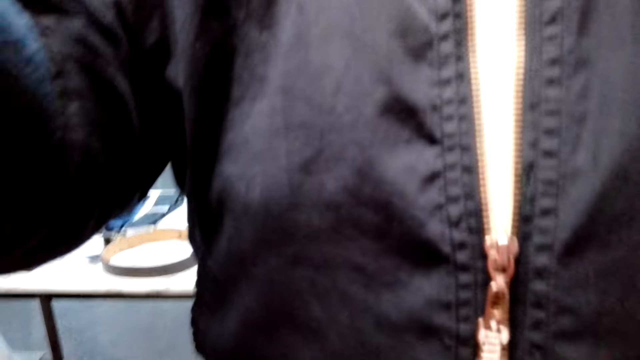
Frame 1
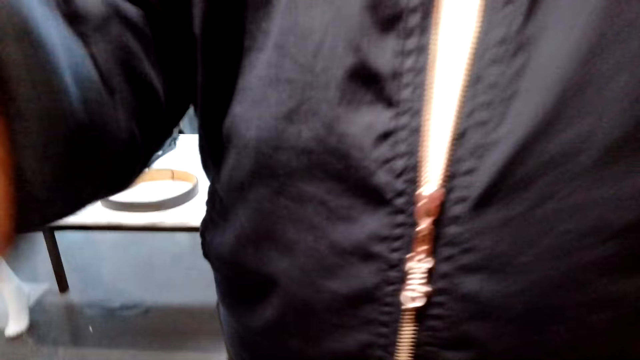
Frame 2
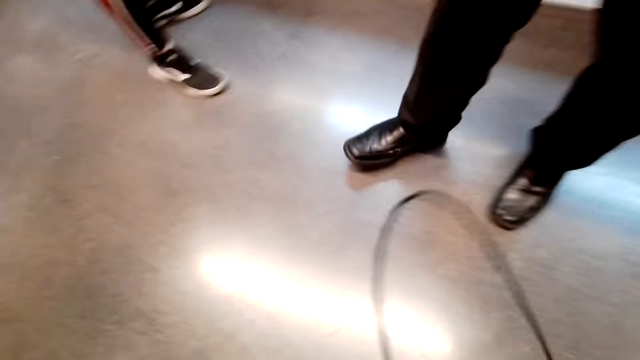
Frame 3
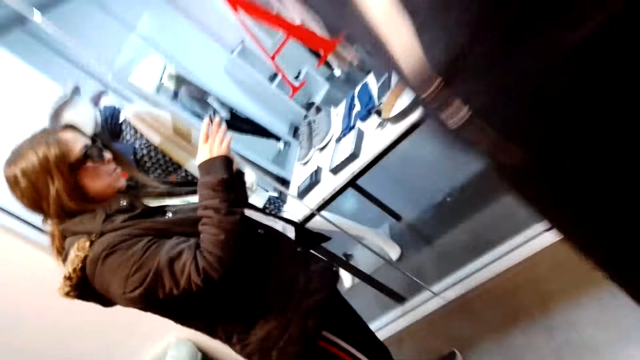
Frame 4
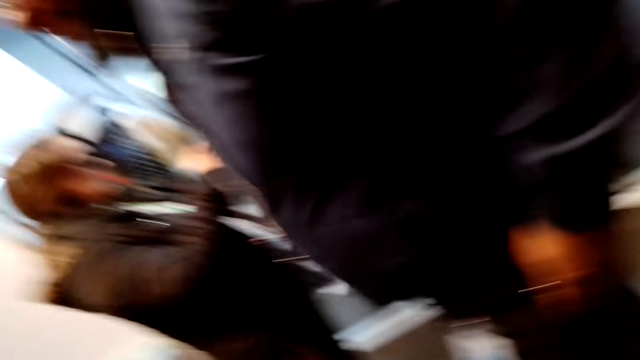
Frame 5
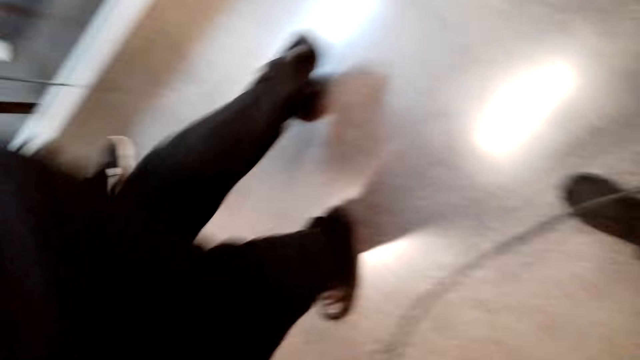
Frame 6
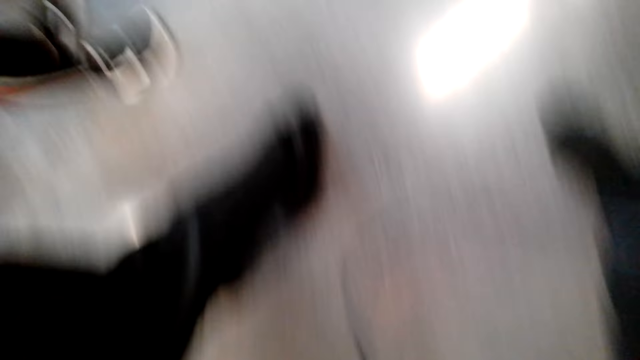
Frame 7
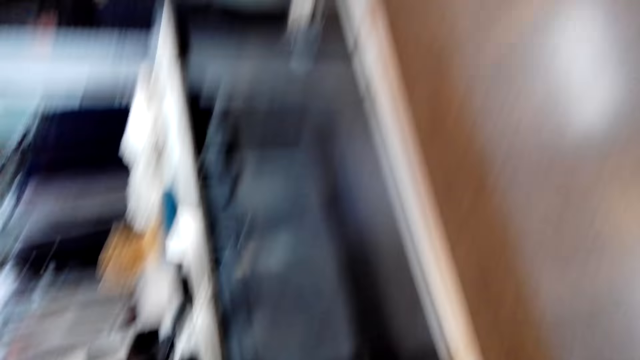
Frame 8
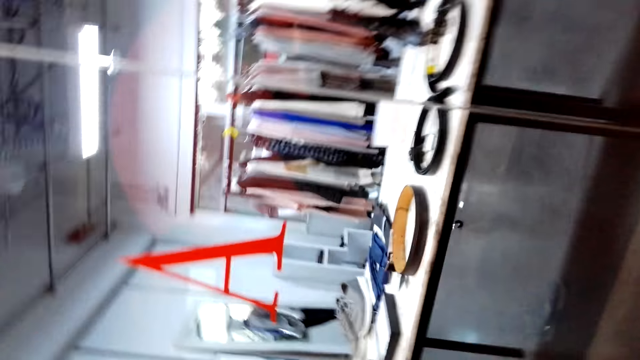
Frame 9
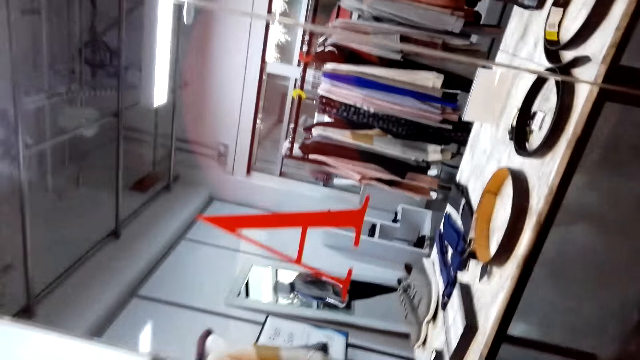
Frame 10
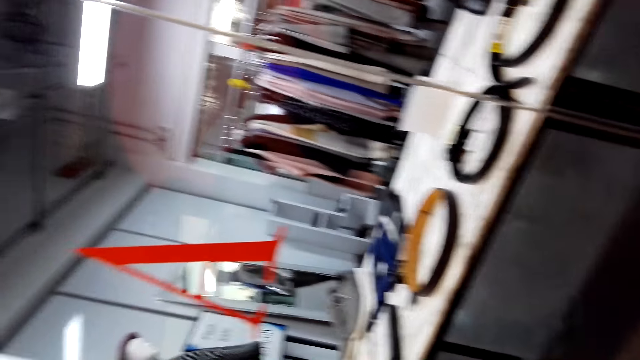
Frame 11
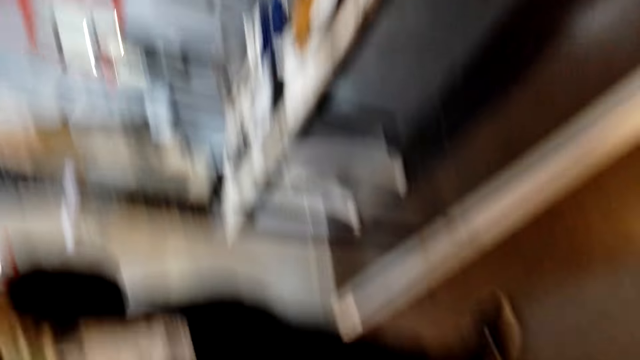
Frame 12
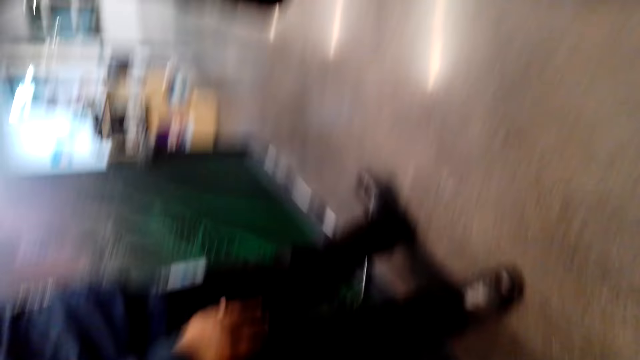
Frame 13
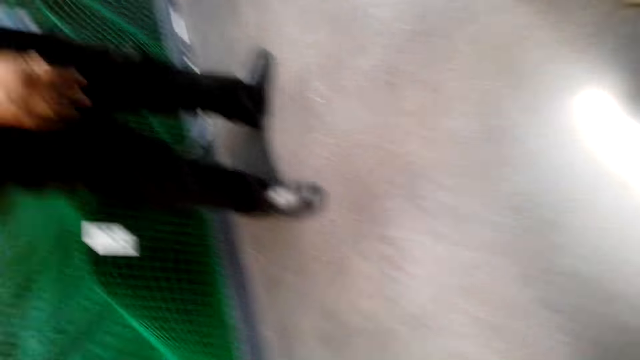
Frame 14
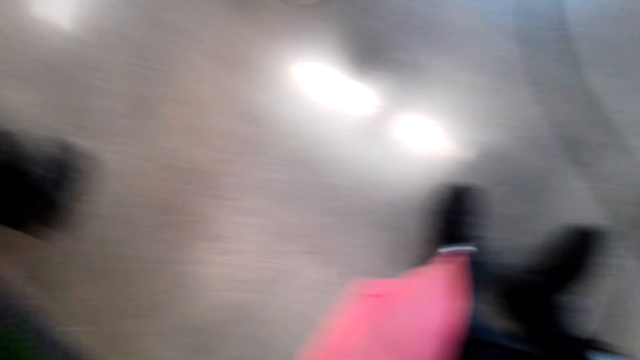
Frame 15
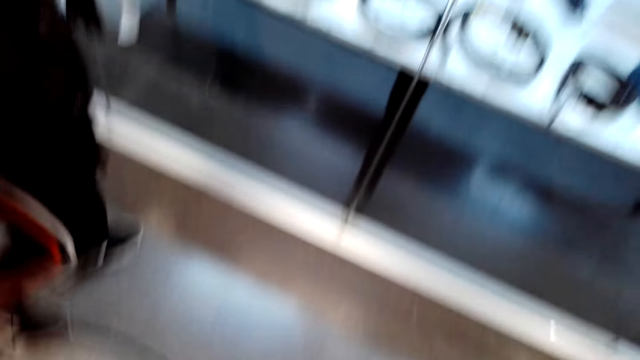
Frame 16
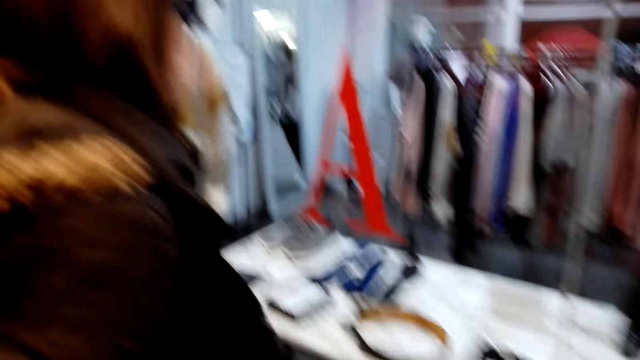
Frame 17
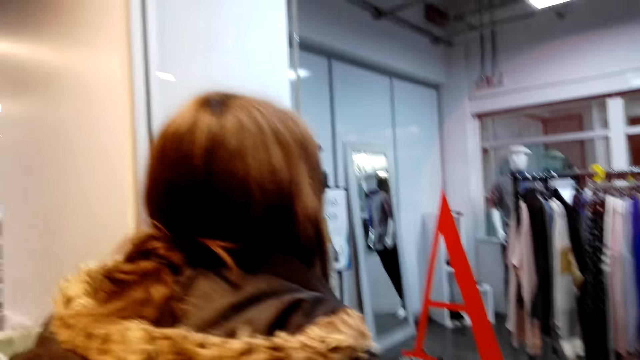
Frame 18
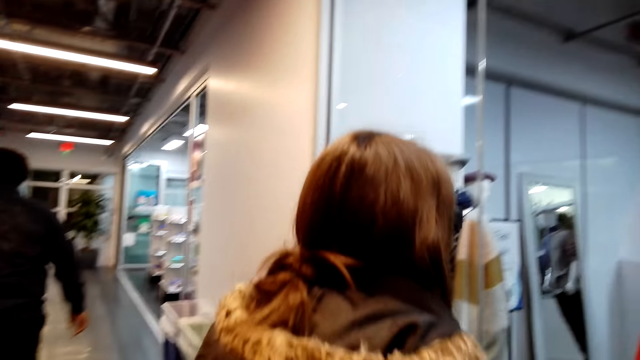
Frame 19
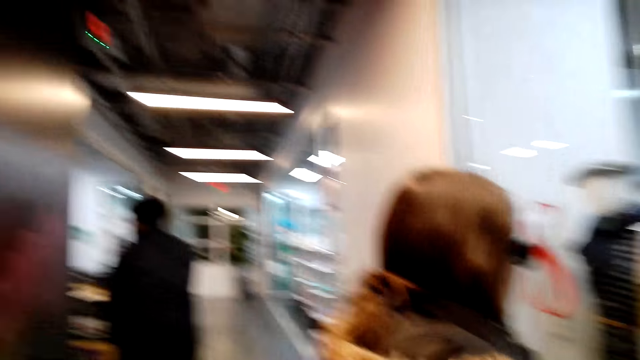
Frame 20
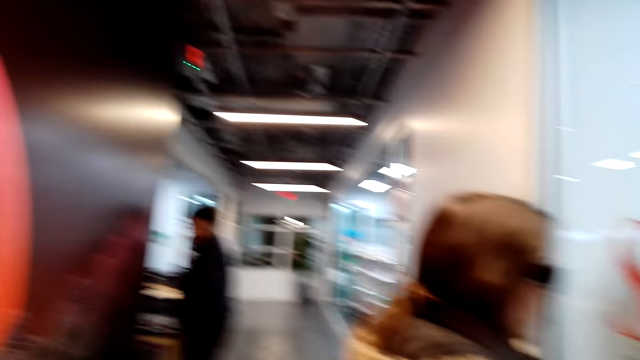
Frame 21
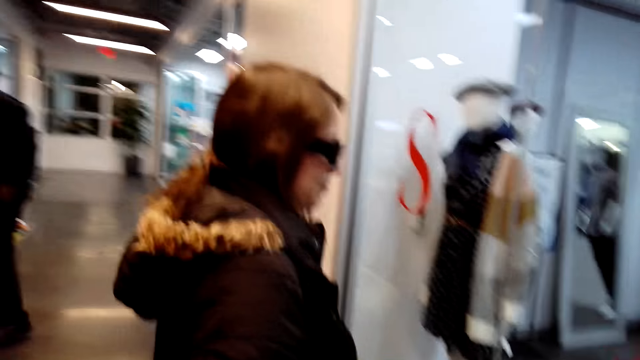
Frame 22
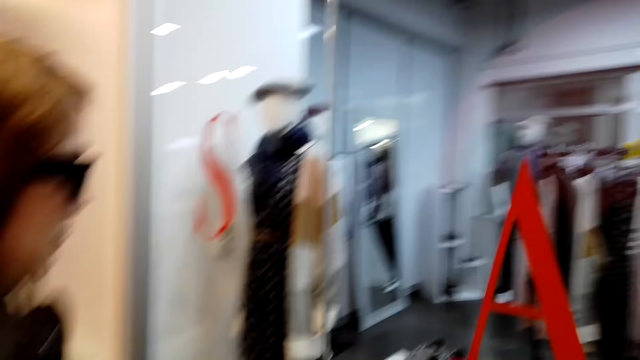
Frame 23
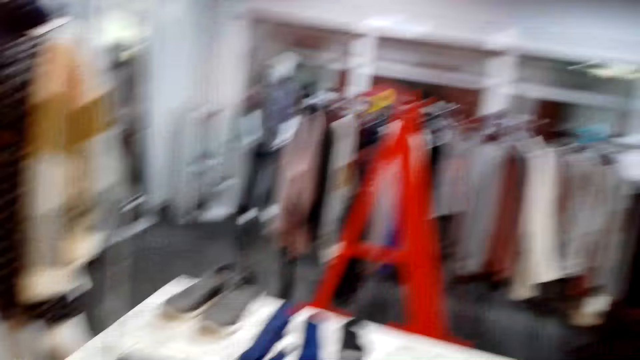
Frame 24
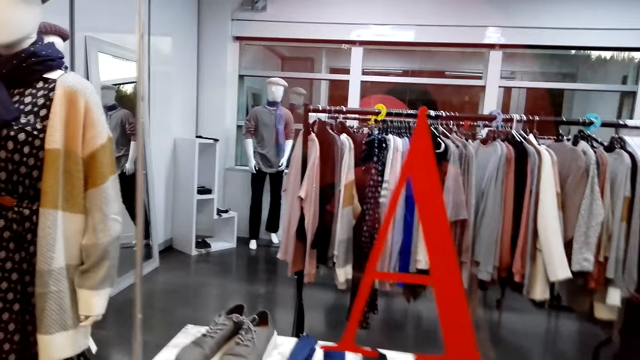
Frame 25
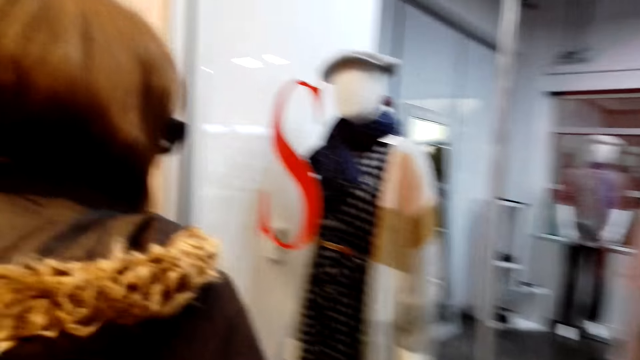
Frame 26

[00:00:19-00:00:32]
The camera wearer talks and walks. A lady walks around. The camera wearer talks to the lady and looks at the lady.

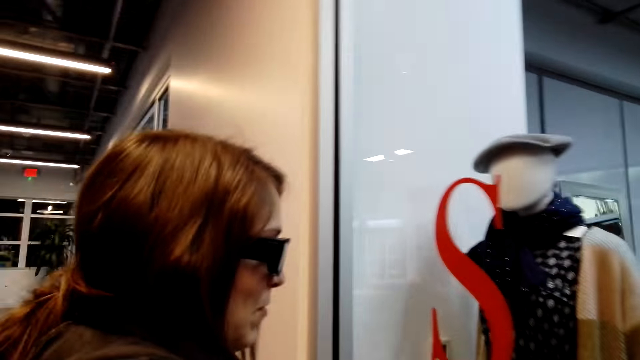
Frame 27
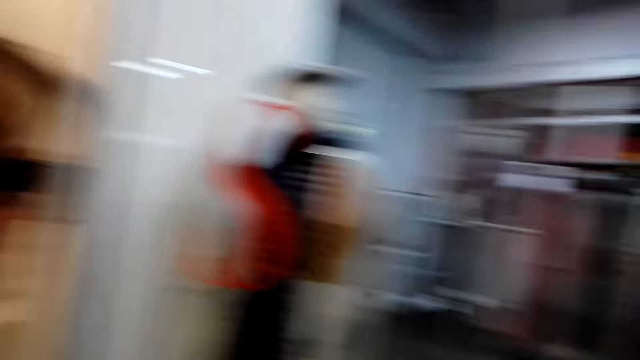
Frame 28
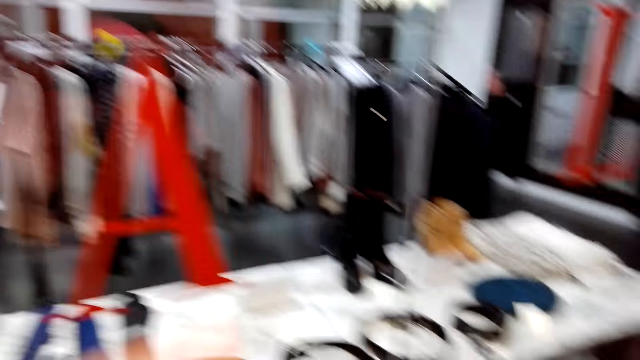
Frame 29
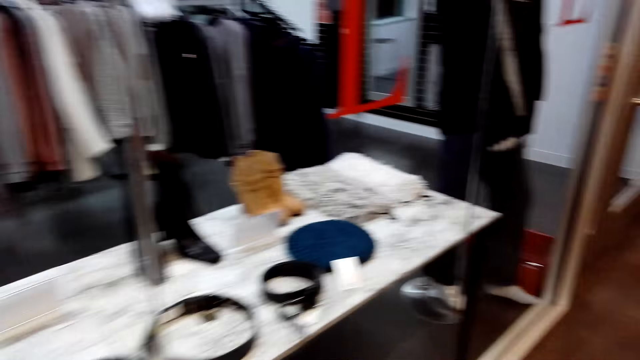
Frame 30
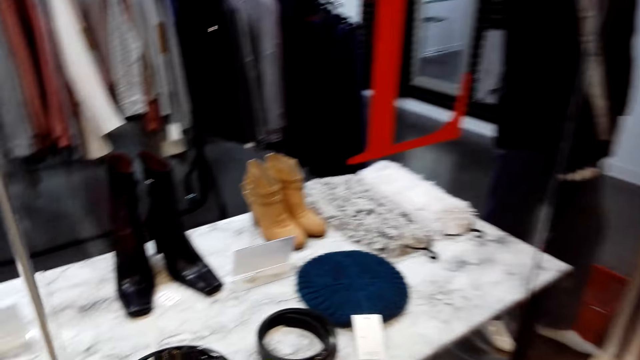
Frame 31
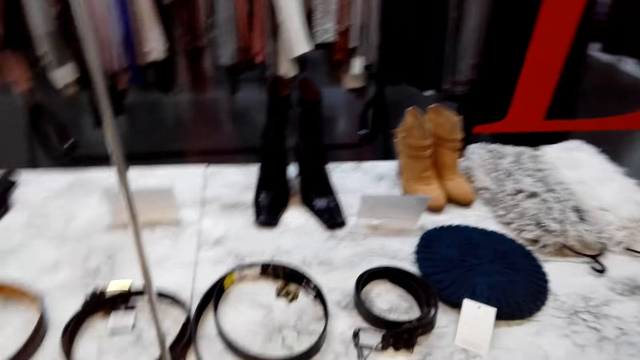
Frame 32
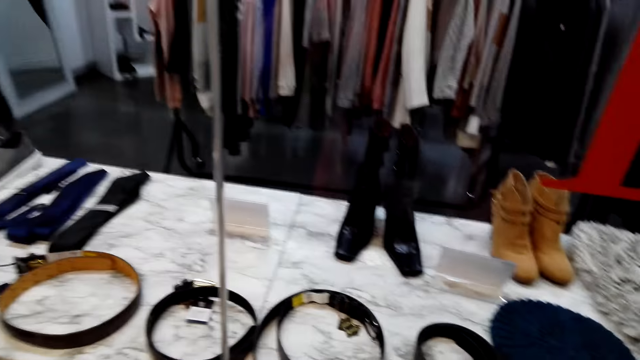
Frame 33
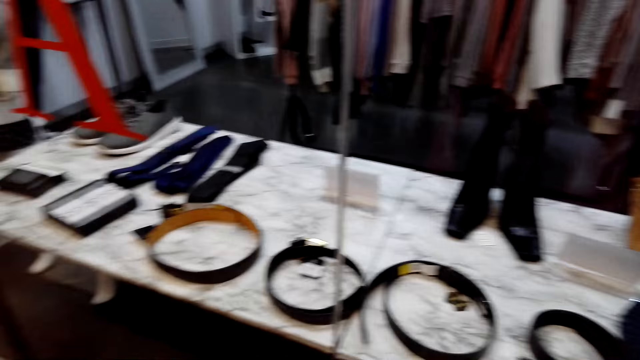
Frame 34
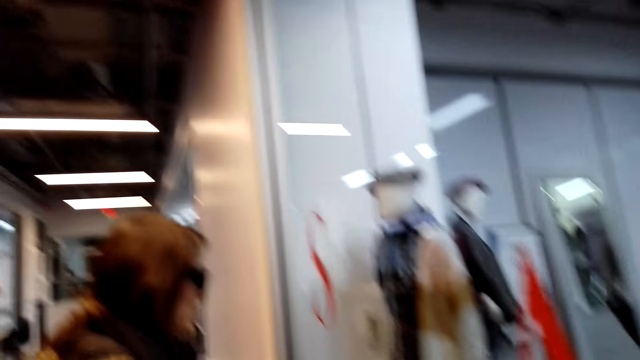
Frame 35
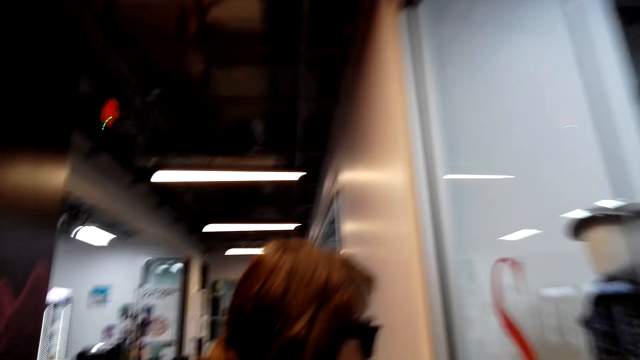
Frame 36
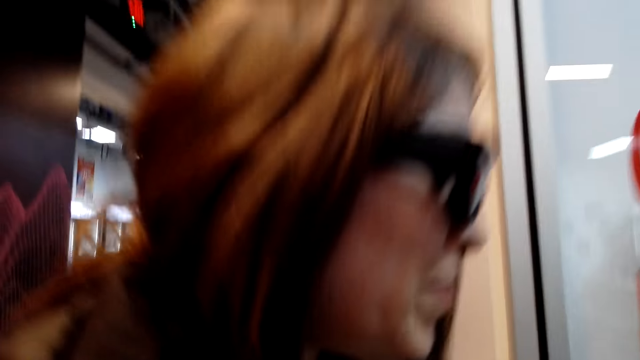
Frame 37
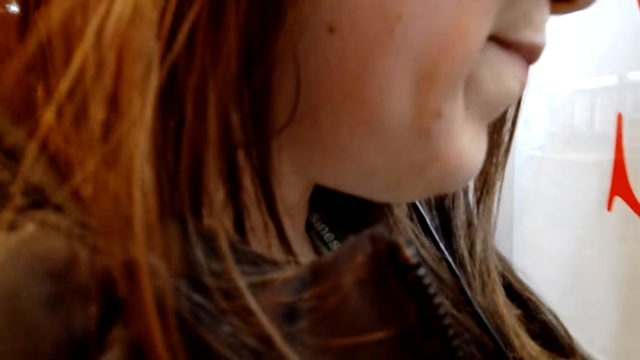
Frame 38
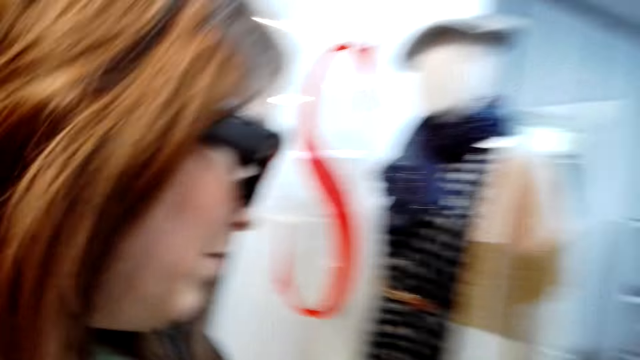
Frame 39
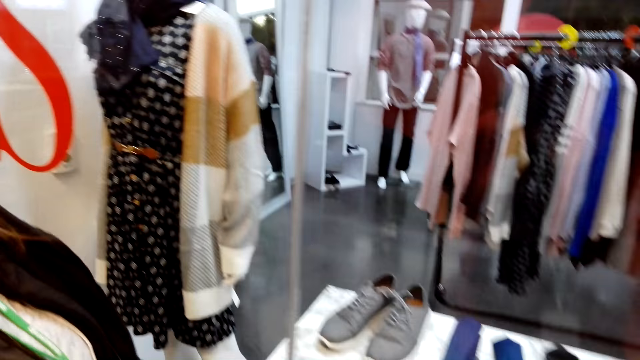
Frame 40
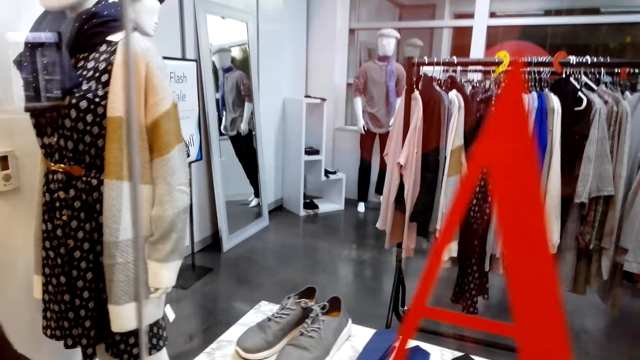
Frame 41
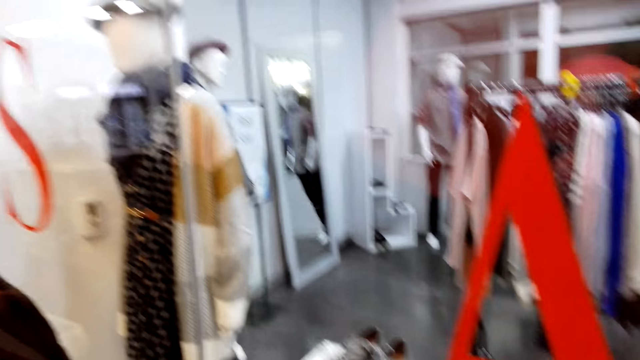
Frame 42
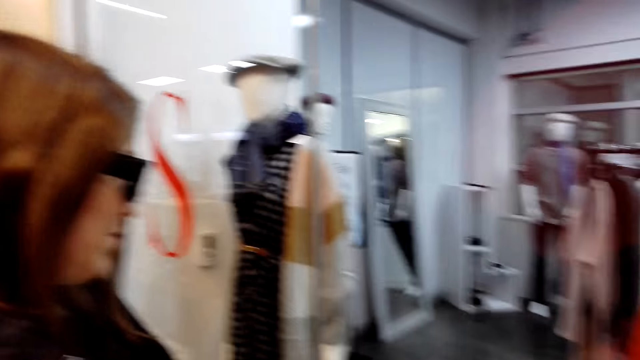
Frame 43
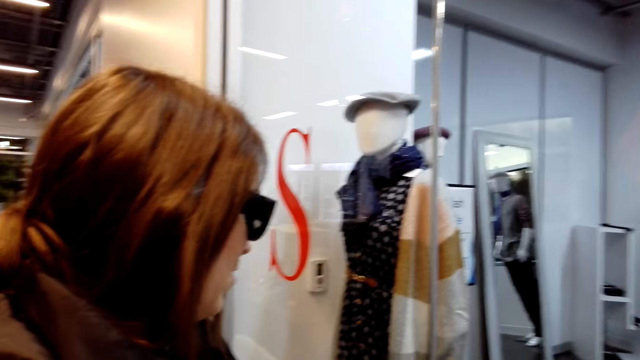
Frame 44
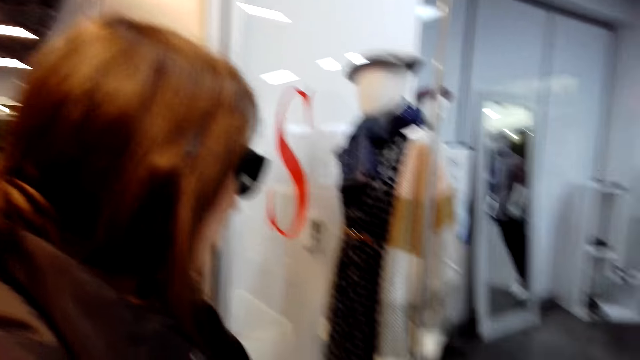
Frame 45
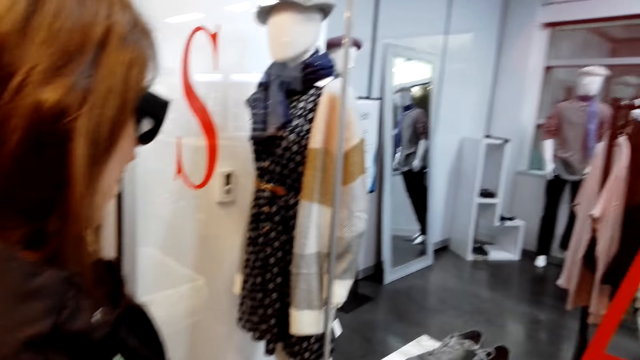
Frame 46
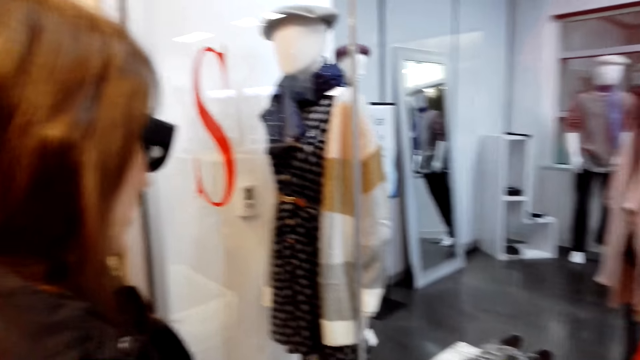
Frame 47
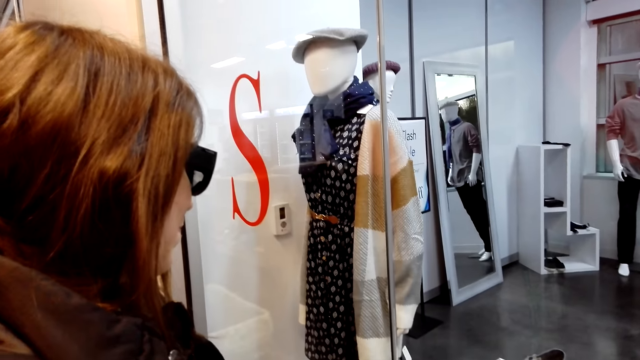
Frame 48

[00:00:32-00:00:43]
The camera wearer looks at the clothes store. They talk to a lady and look at the lady. They look at the clothes store. They talk to the lady and look at the lady.
